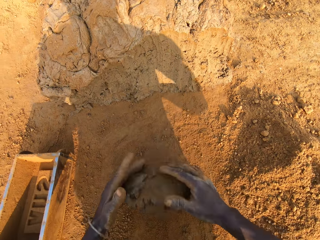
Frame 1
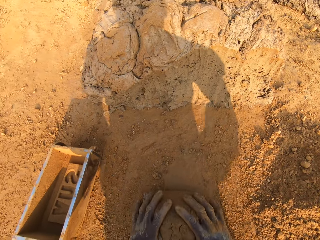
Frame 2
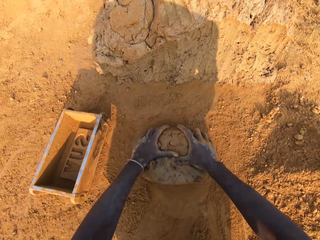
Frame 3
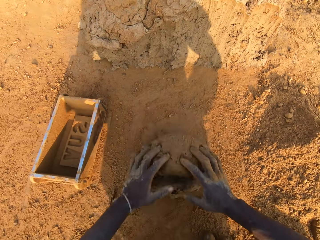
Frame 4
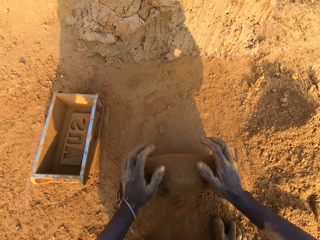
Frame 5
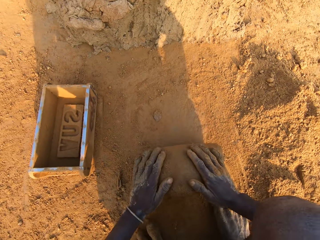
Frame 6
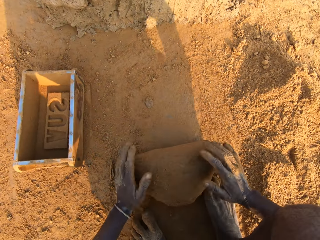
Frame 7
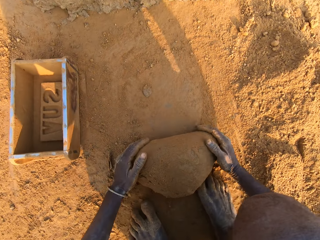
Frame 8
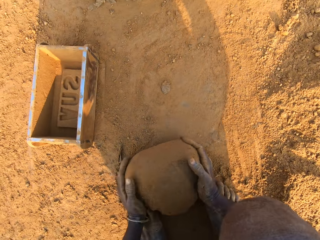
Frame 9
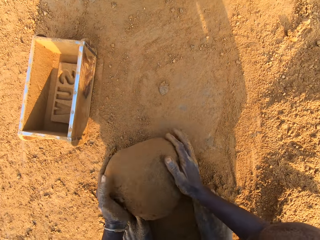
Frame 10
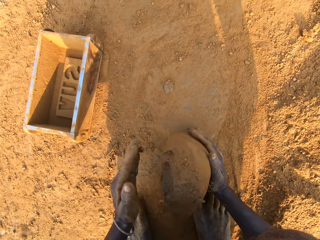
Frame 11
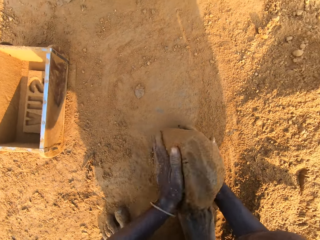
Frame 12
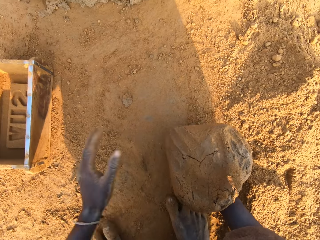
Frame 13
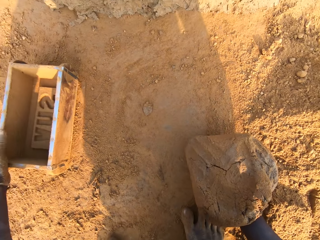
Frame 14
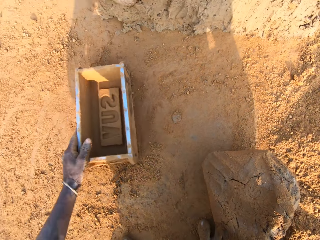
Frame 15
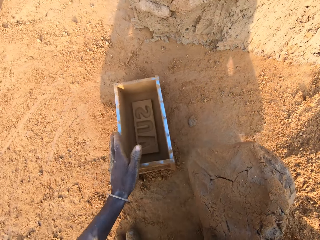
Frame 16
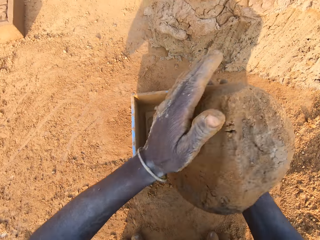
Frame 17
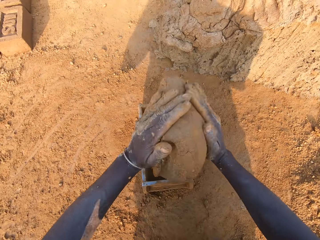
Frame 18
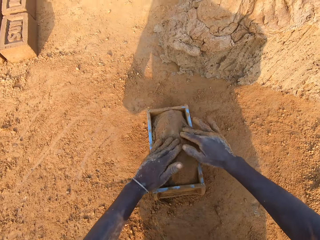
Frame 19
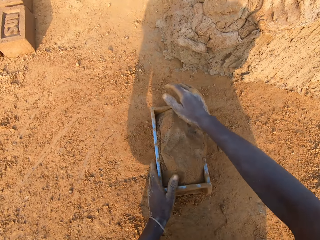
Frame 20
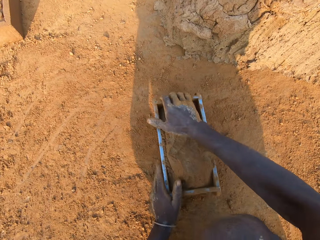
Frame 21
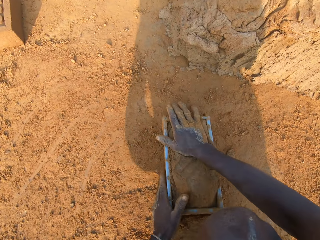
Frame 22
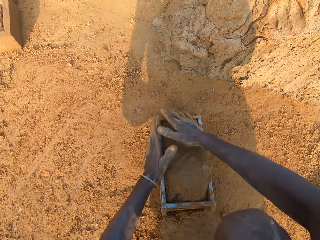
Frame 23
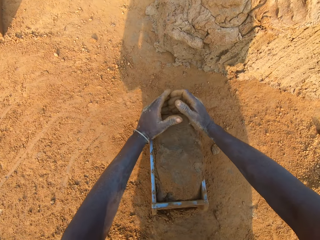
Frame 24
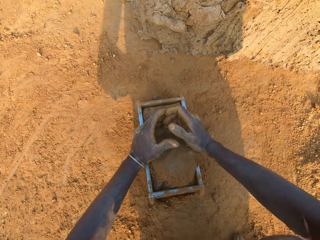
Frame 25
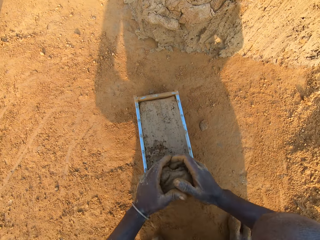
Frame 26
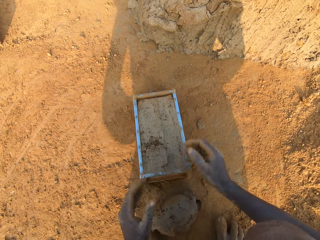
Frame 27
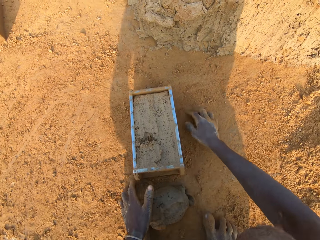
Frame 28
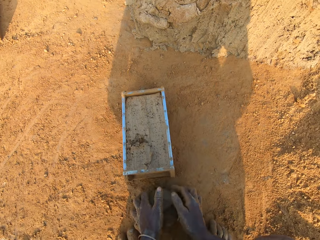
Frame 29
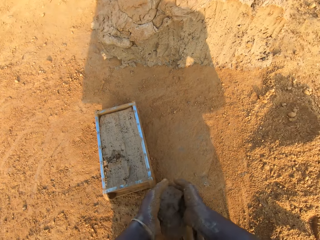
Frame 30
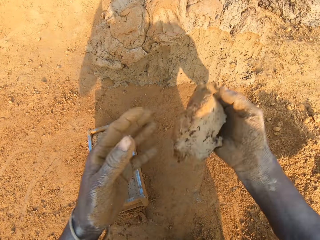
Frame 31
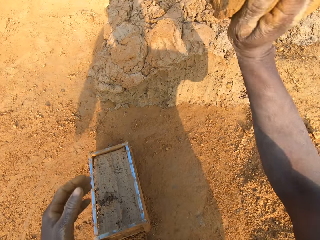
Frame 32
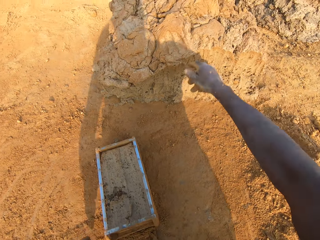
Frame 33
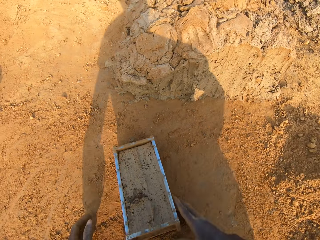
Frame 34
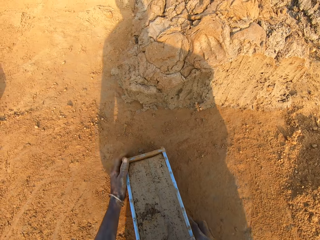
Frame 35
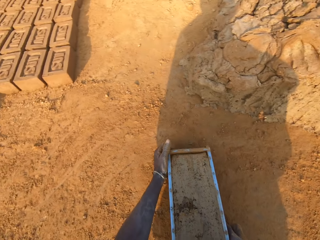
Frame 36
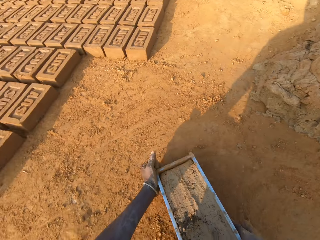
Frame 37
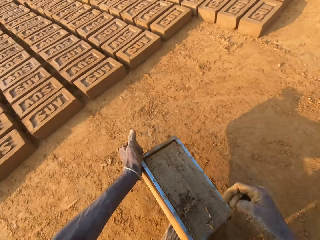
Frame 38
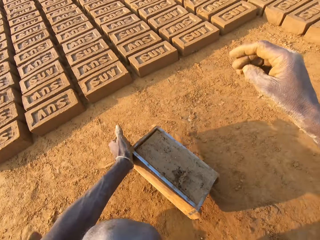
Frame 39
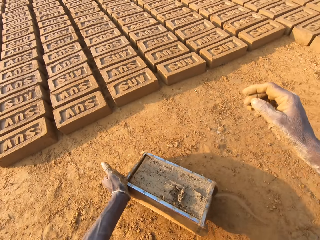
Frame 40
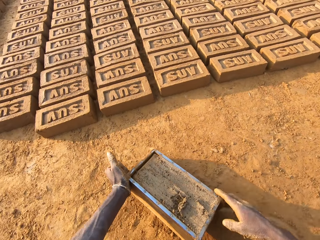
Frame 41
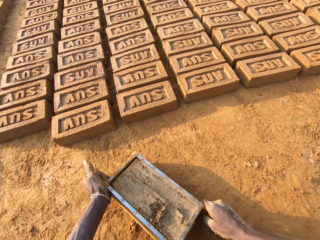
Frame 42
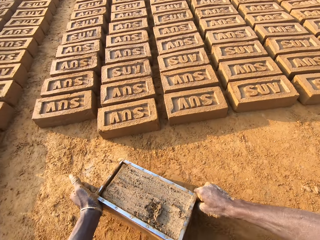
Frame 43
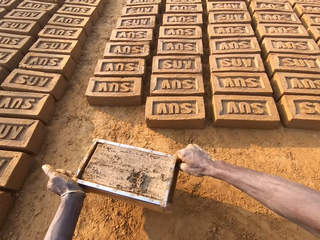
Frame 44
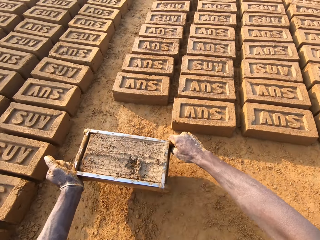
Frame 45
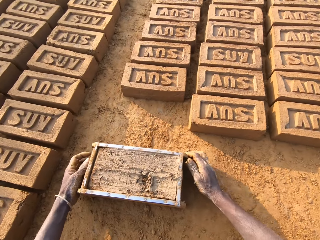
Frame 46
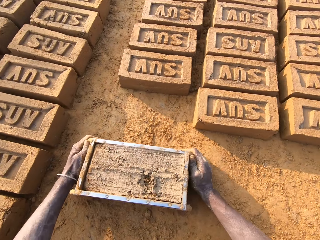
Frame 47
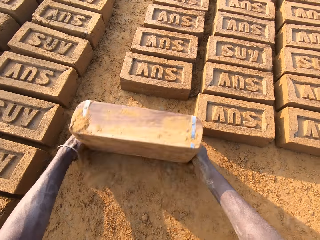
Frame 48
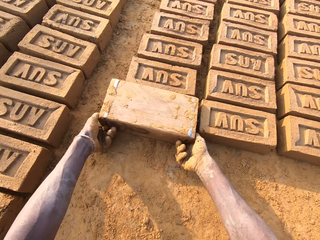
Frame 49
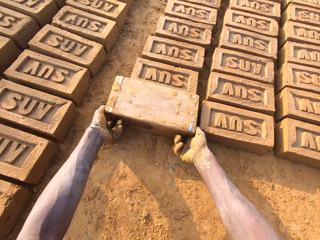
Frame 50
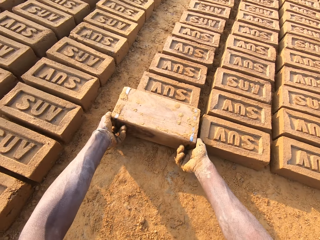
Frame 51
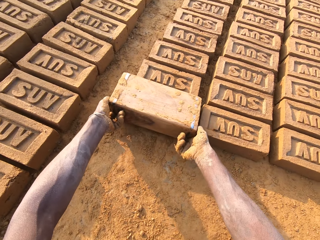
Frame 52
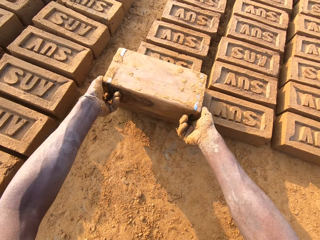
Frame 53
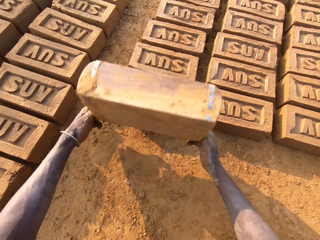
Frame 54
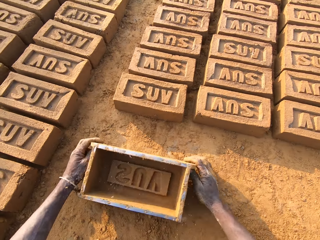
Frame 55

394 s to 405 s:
The camera wearer molds the portion of clay mix with both hands. He adjusts the brick mold with his left hand. He puts the clay mix in the brick mold. He cuts out excess clay mix from the brick mold with both hands. He throws the portion of clay mix on the floor with his right hand. He moves the brick mold with his hands. He pours clay mix from the brick mold on the ground. He puts the brick aside.

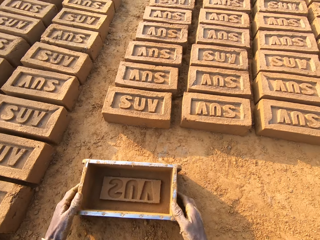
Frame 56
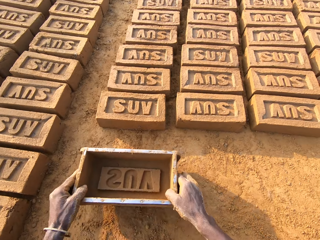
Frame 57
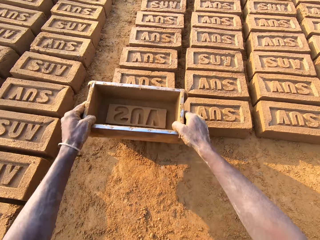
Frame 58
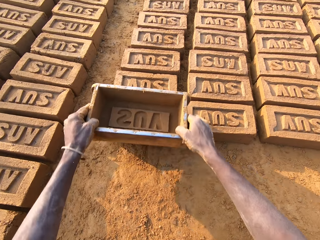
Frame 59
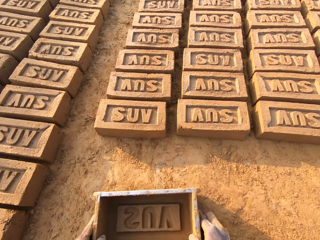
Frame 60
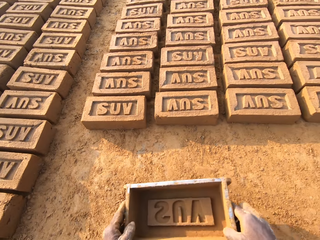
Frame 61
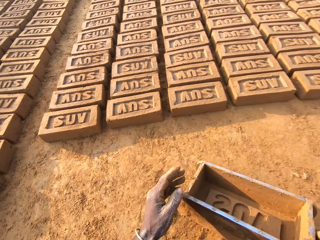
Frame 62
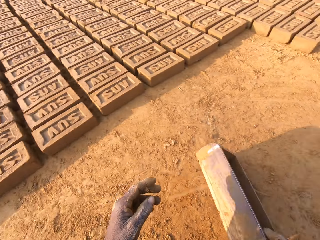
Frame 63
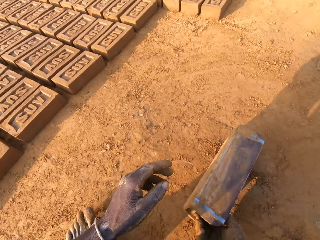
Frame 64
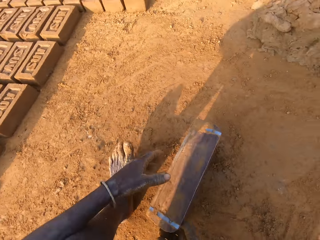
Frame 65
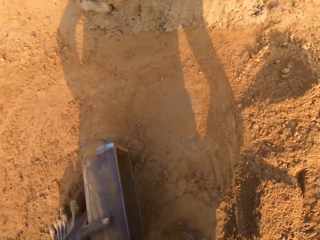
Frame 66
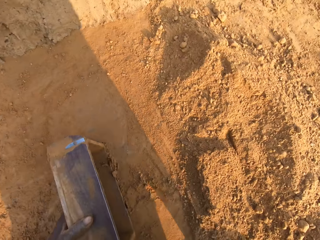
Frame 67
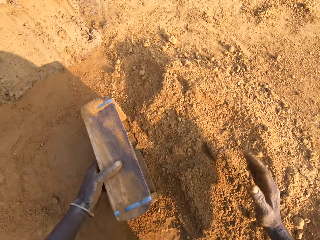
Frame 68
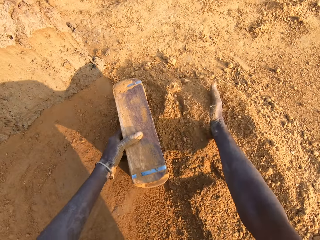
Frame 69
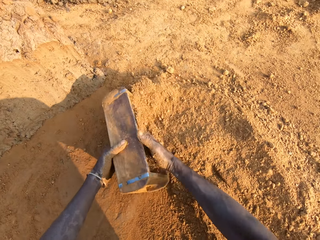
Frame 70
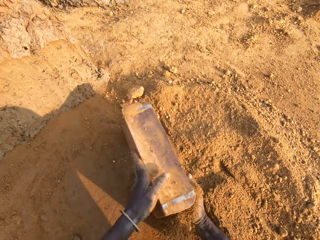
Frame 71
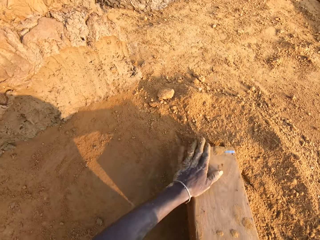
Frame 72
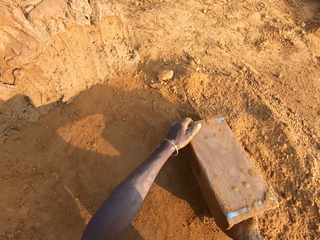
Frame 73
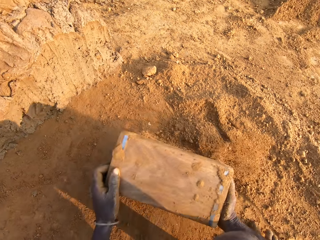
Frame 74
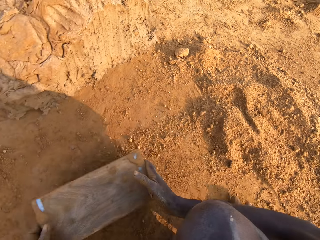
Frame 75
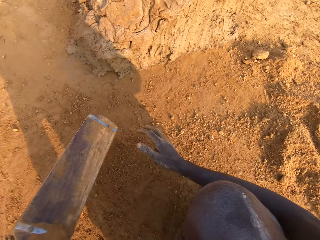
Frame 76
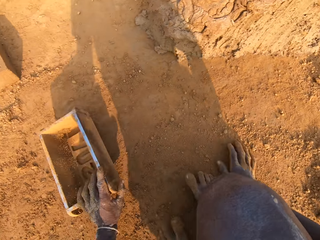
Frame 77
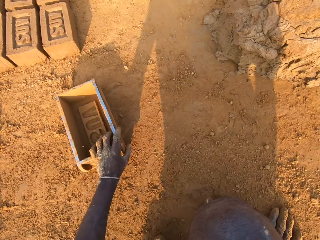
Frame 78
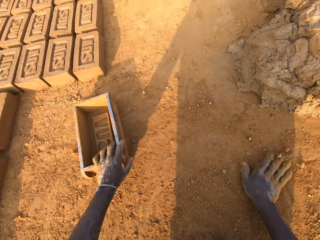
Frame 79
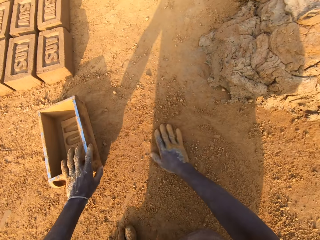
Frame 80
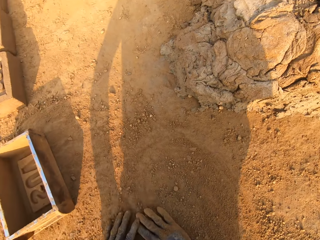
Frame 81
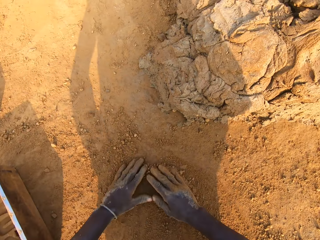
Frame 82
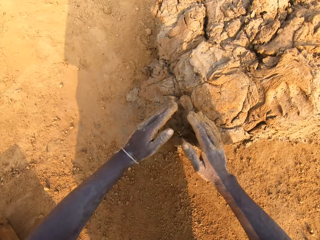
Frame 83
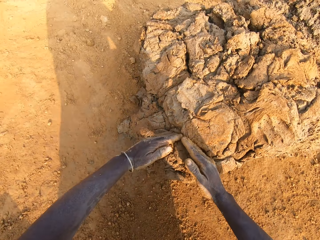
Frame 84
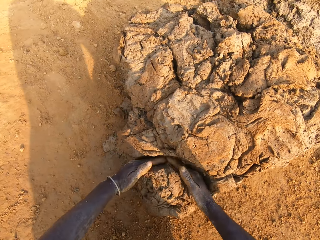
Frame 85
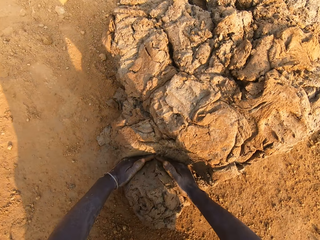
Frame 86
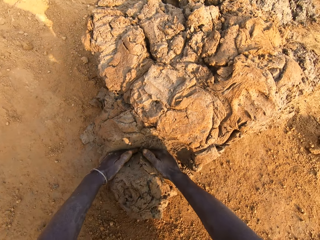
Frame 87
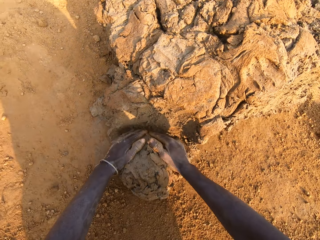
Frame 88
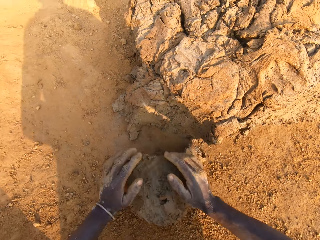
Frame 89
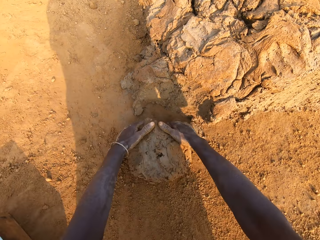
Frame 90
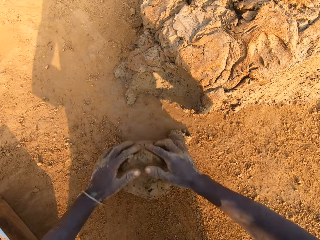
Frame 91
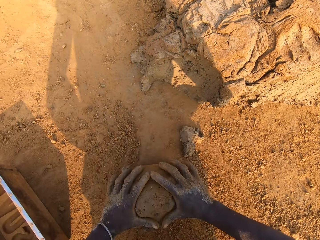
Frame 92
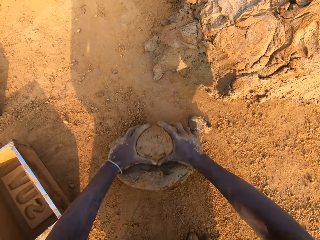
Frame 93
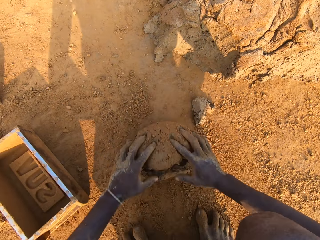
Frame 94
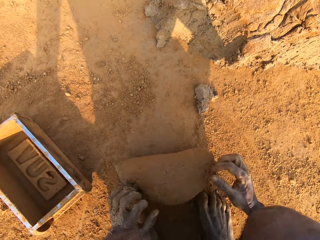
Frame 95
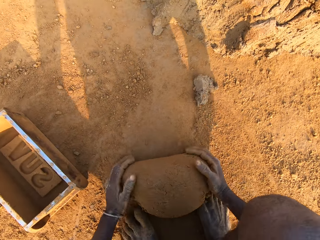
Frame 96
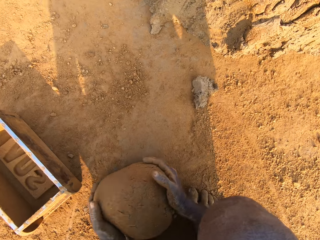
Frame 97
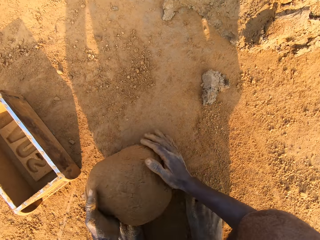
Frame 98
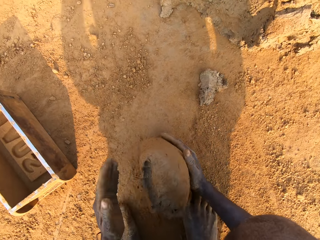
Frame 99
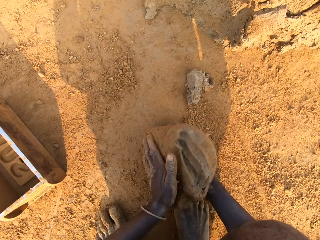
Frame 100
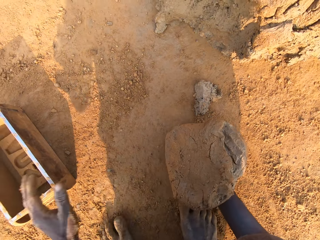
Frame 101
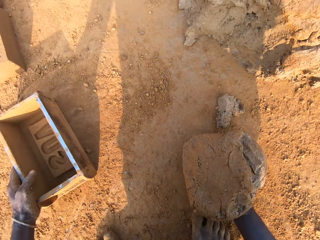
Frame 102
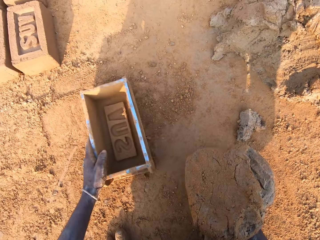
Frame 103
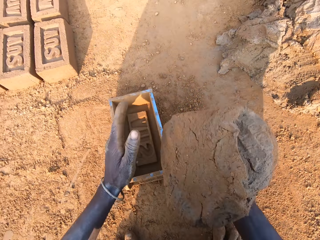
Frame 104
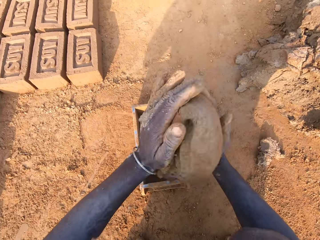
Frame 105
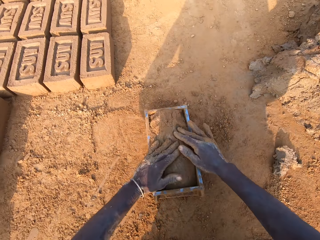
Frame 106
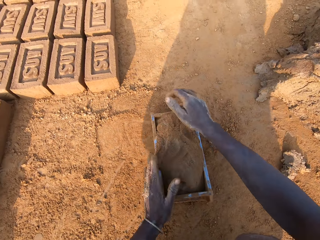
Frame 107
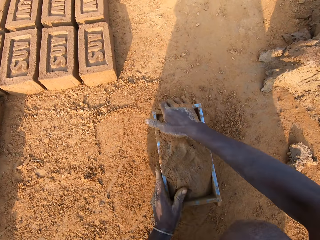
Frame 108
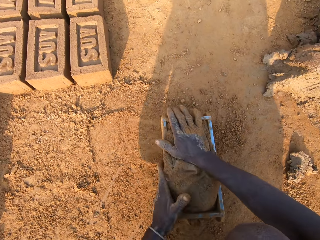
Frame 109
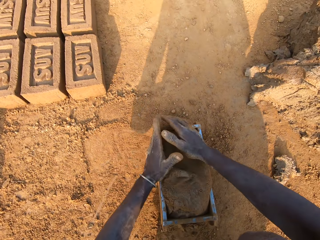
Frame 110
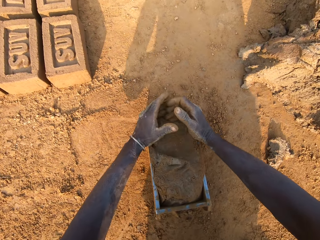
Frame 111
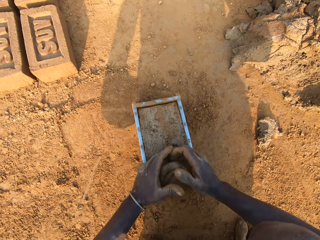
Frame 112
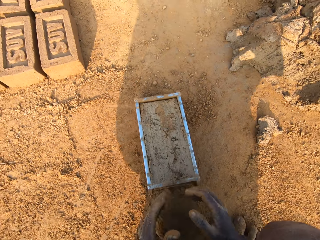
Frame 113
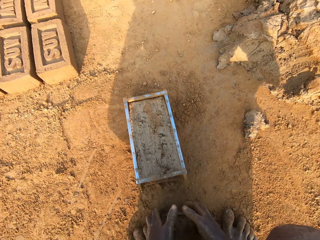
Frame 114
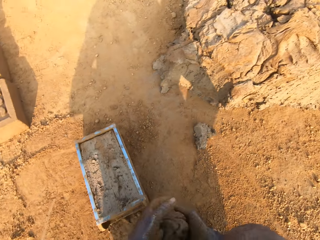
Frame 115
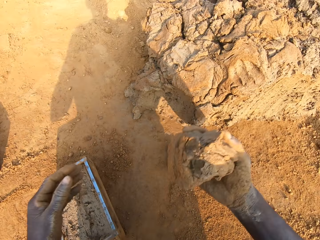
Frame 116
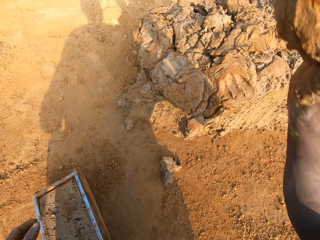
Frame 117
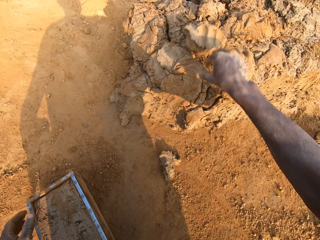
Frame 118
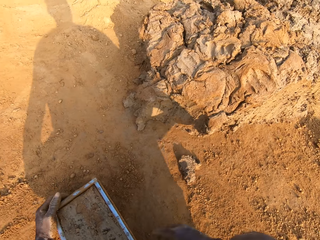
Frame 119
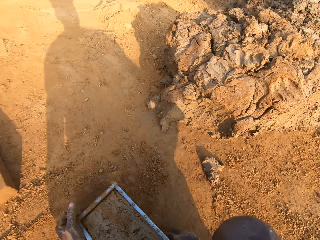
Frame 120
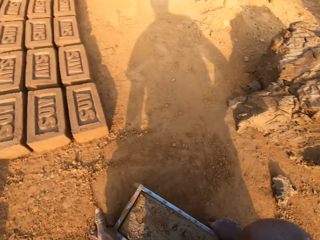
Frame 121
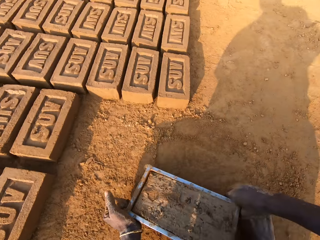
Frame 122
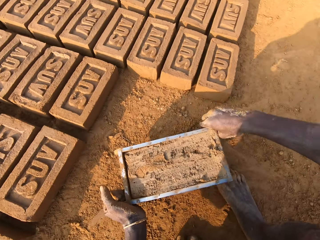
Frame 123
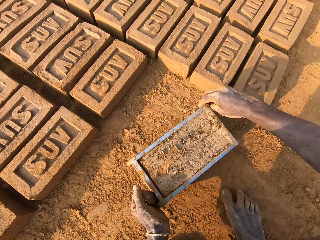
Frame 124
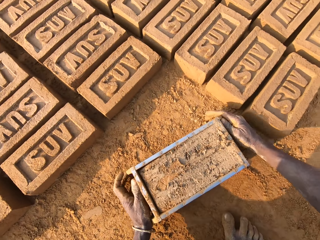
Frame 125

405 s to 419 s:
The camera wearer presses the clay mix with the brick mold or box. He moves the brick mold with his hands. He puts sand into the brick mold with his right hand. He drops the box. He cuts out a portion of clay mix with both hands. He picks up the mud. He molds the portion of clay mix with both hands. He adjusts the brick mold with his left hand. He puts the clay mix in the brick mold. He cuts out excess clay mix from the brick mold with both hands. He throws the portion of clay mix on the floor with his right hand. He moves the brick mold with his hands.
